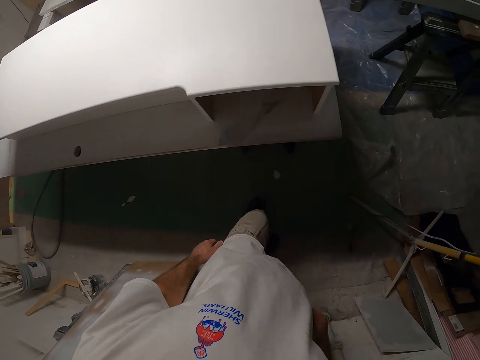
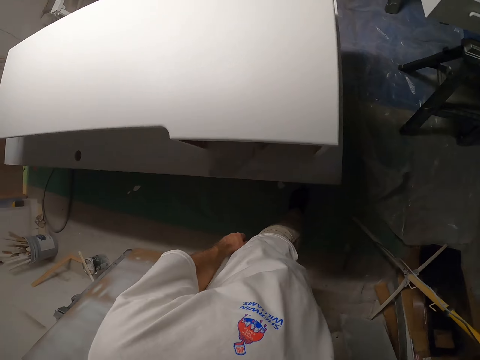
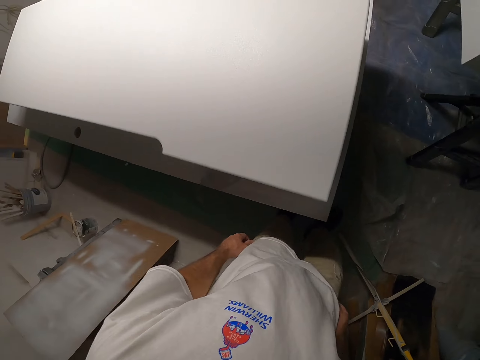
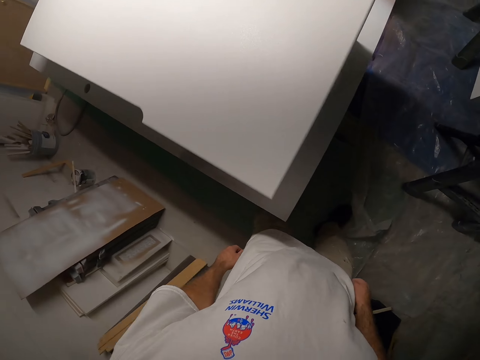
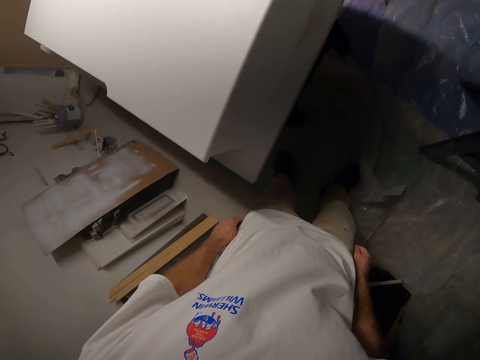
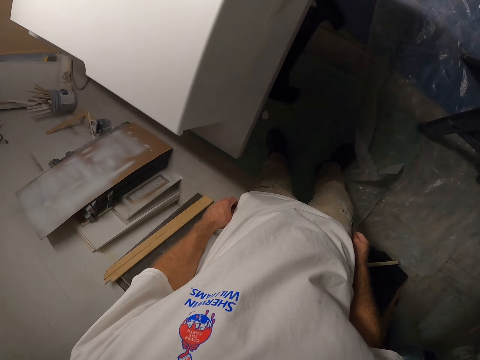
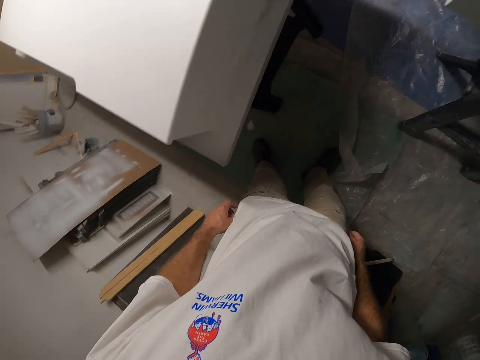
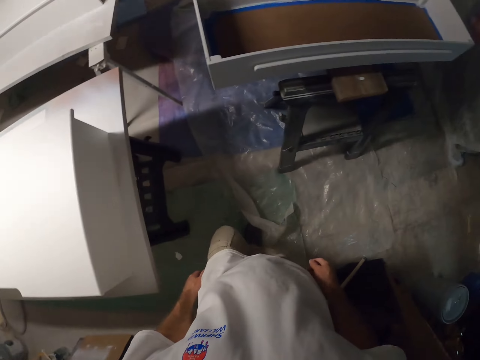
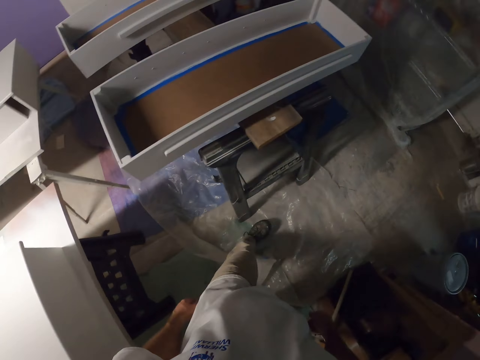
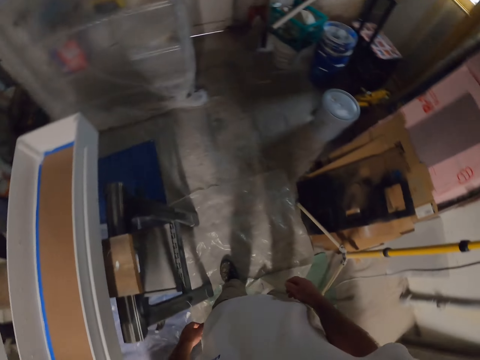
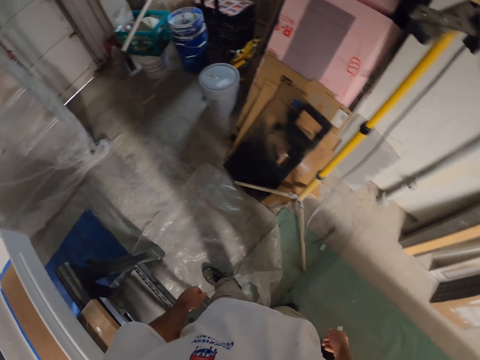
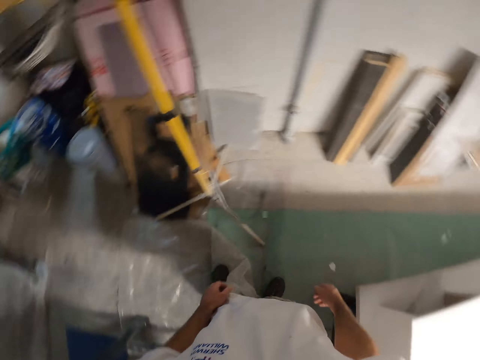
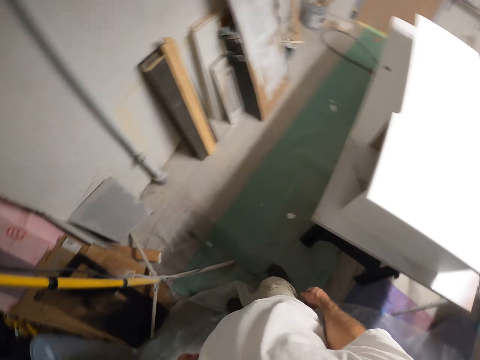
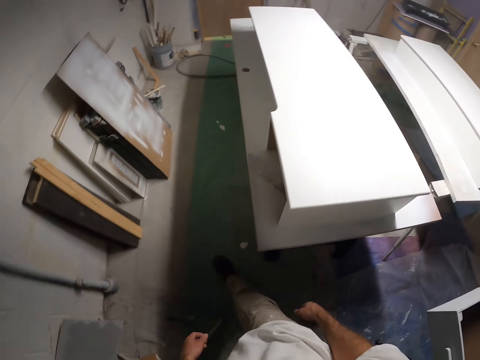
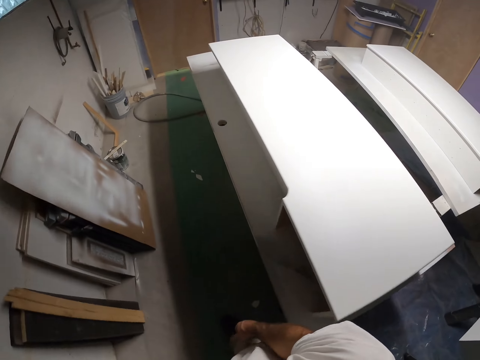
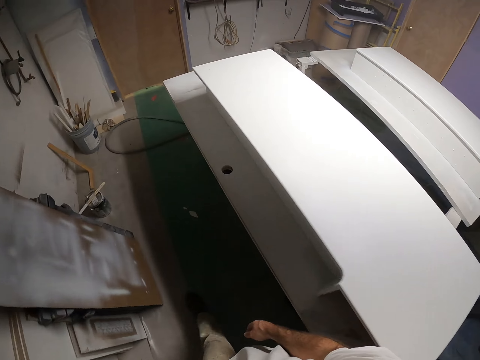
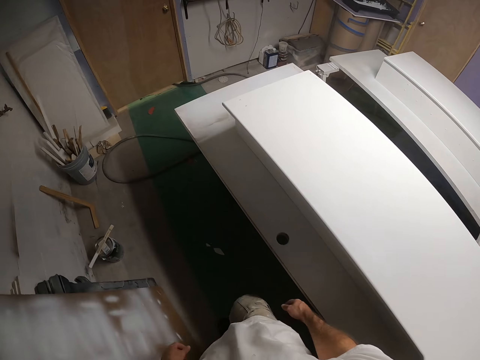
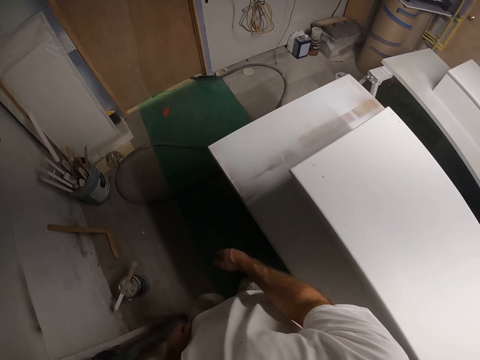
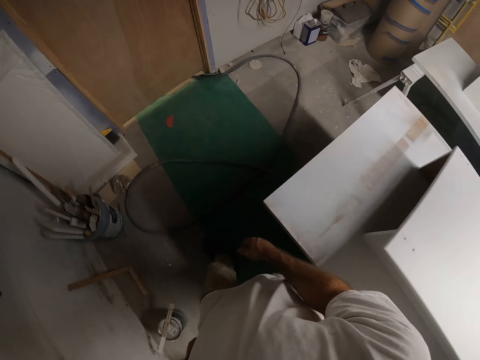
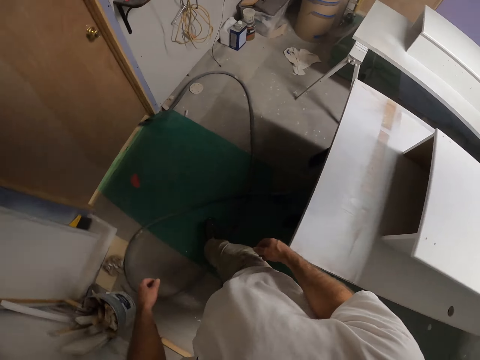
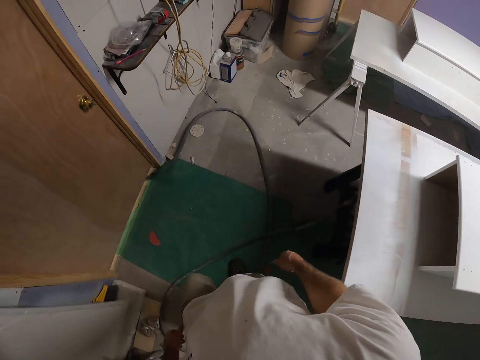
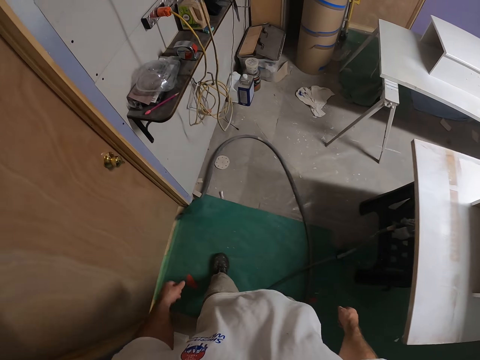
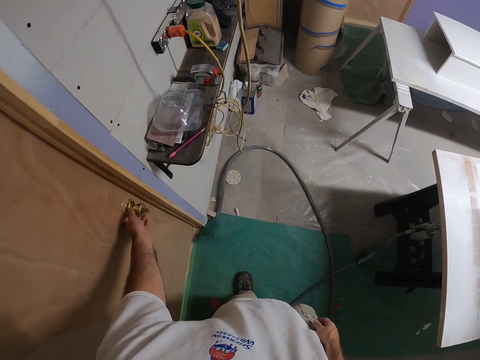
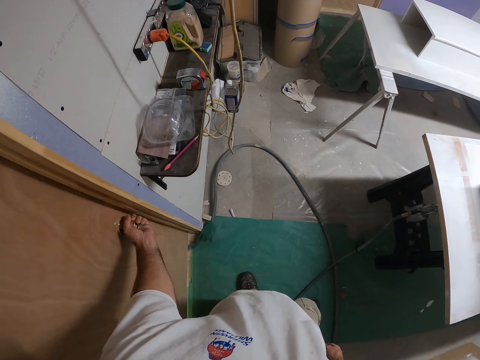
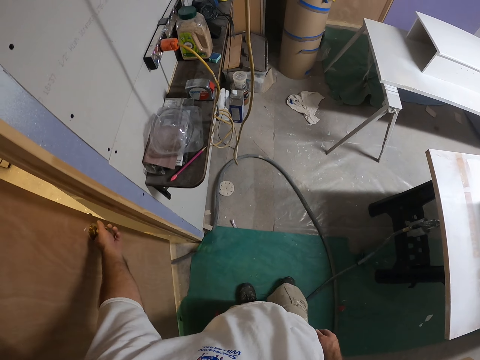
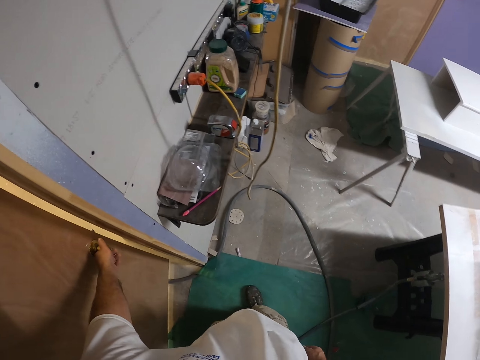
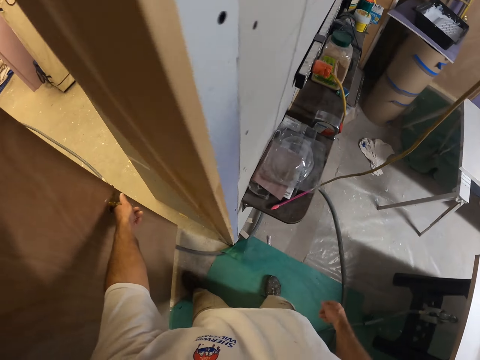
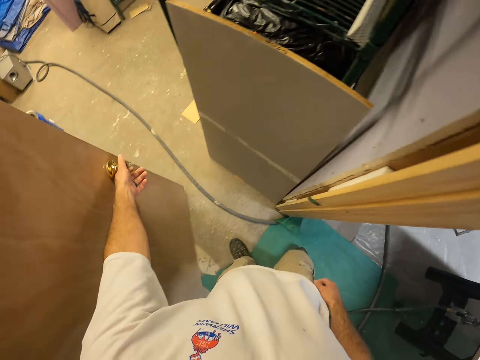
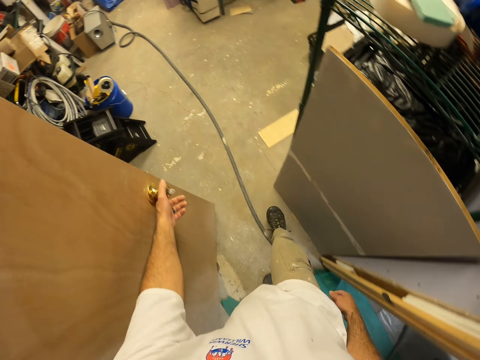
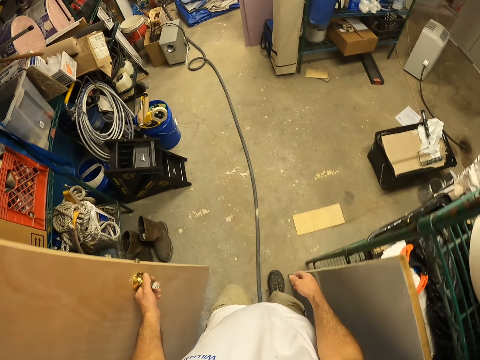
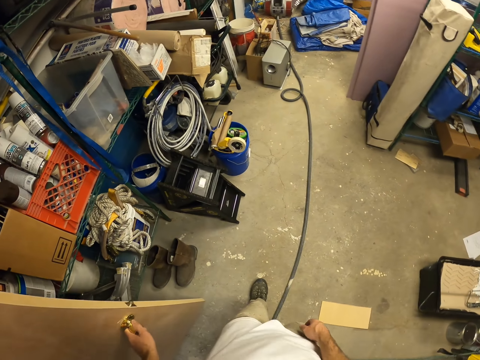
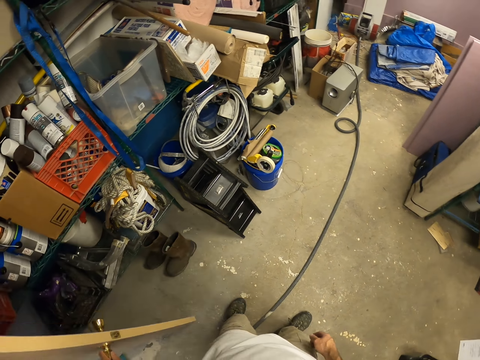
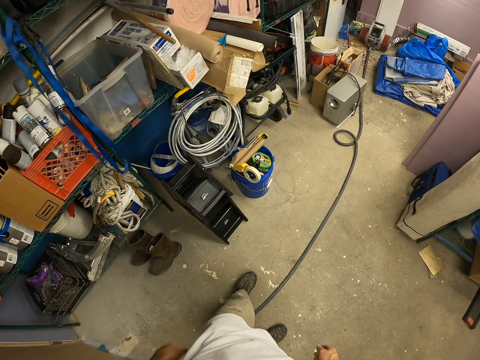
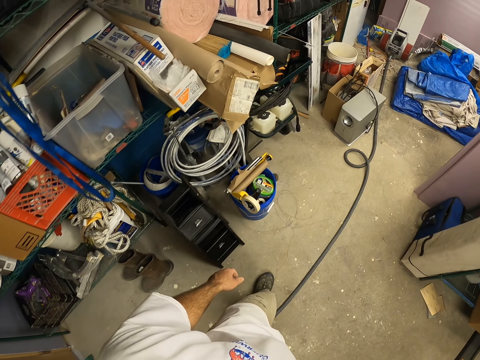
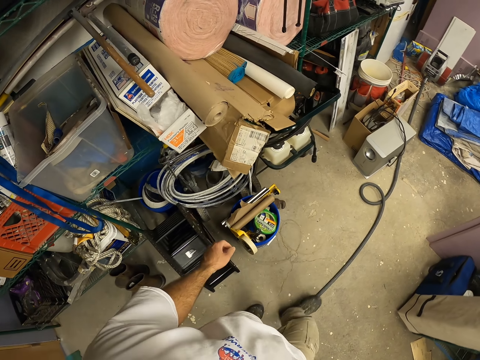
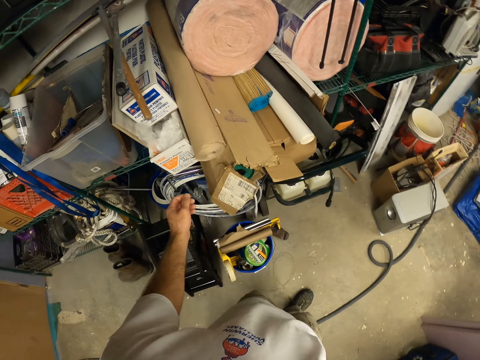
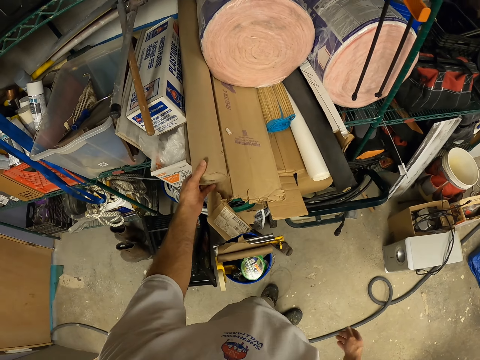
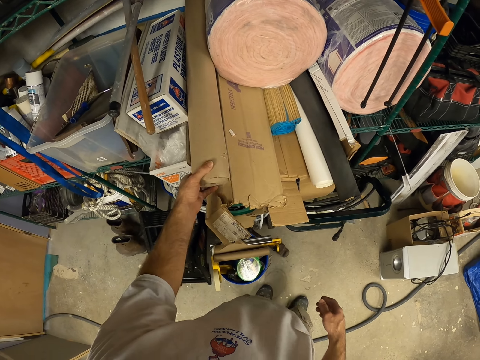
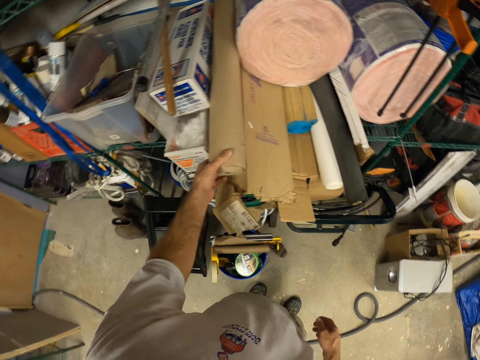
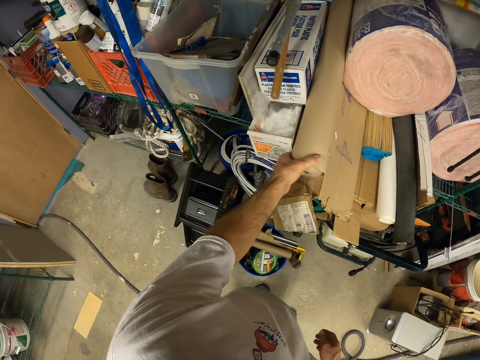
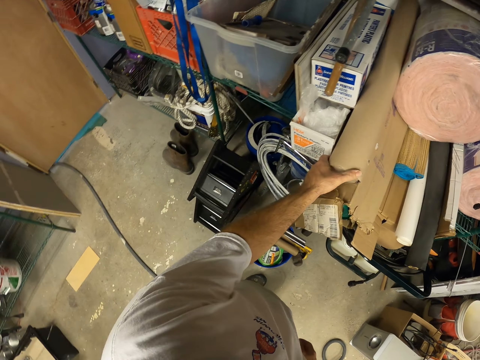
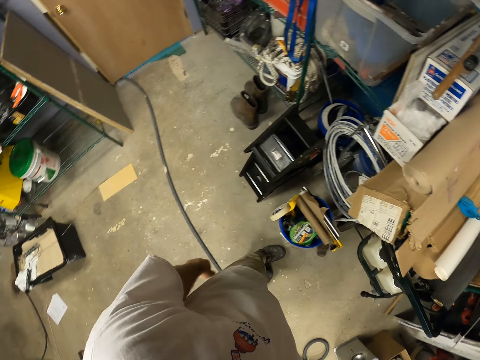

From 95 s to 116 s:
The camera wearer looks around. He opens the door with his left hand. He walks in the room and closes the door with his left hand. He touches a roll-up paper with his left hand.

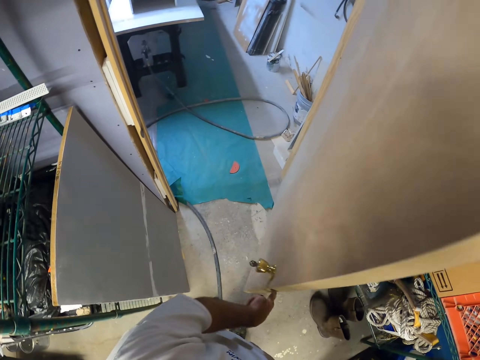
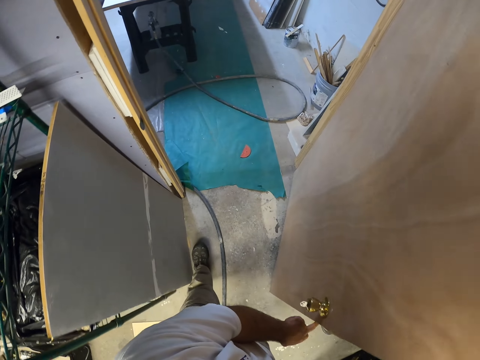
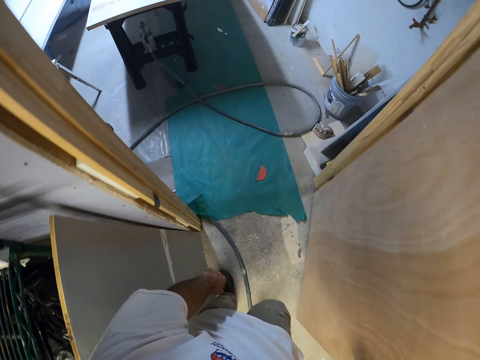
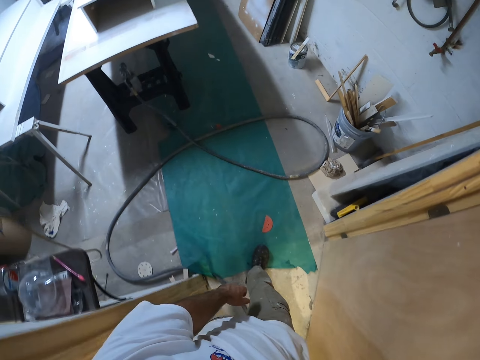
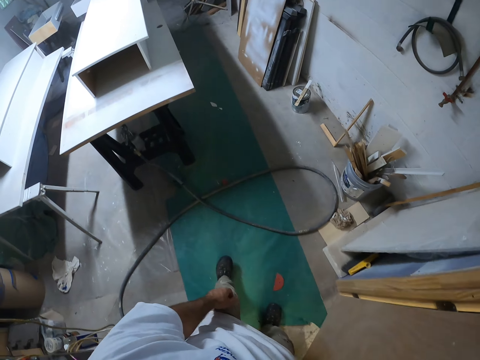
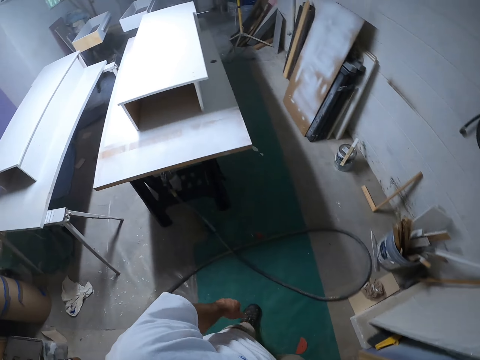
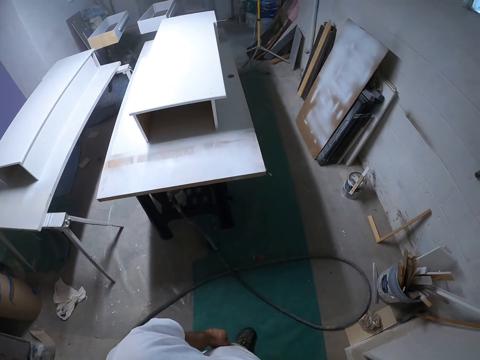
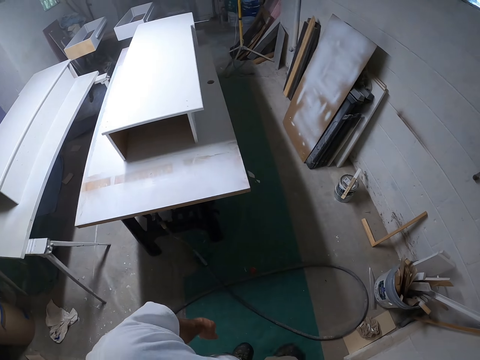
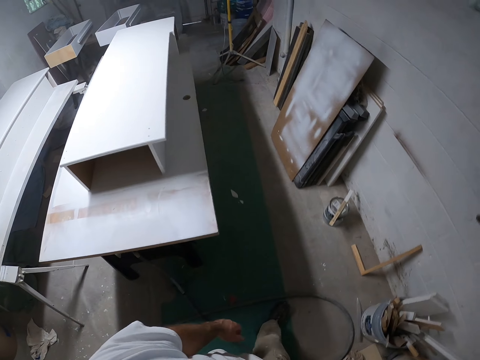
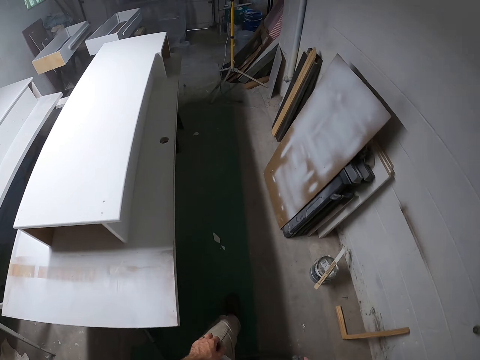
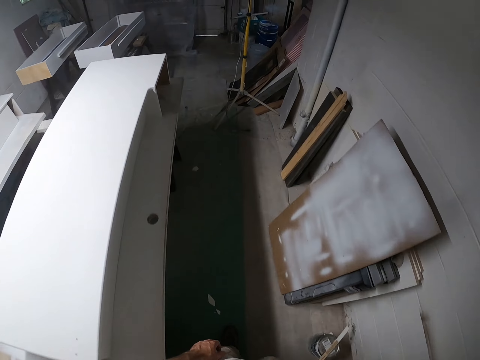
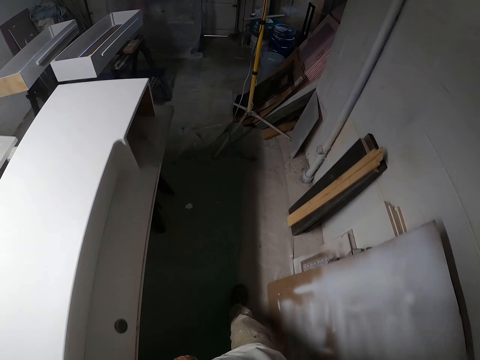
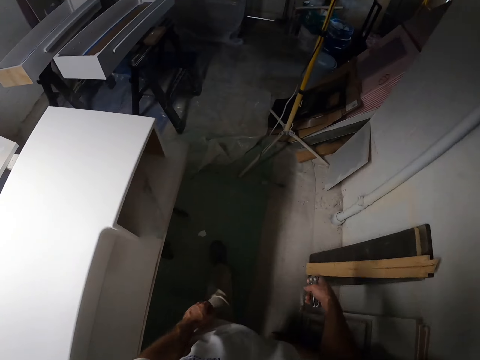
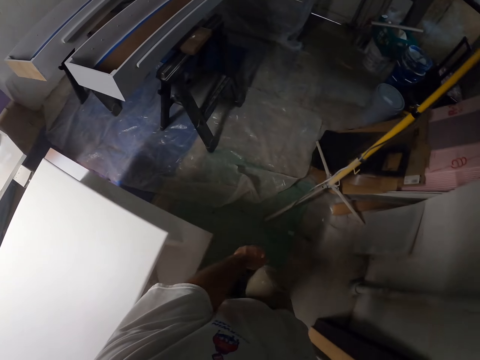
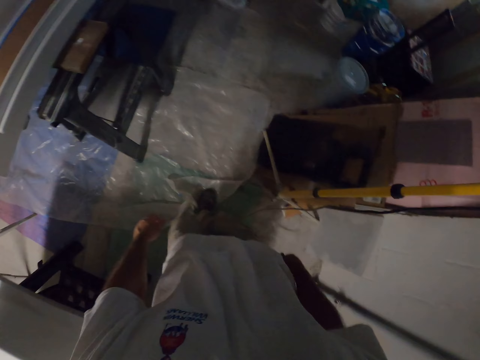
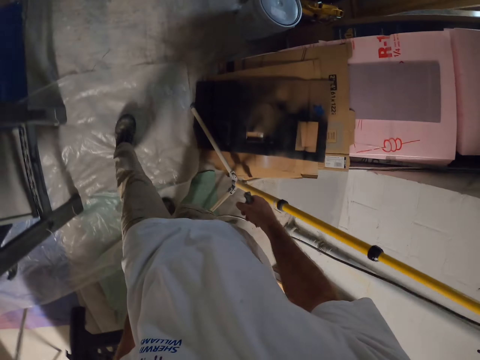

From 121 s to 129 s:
The camera wearer walks around and closes the door with his right hand.
